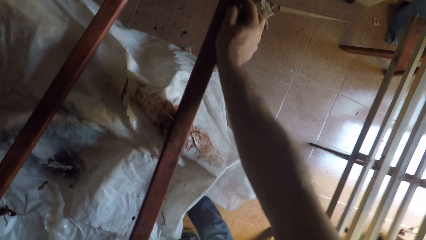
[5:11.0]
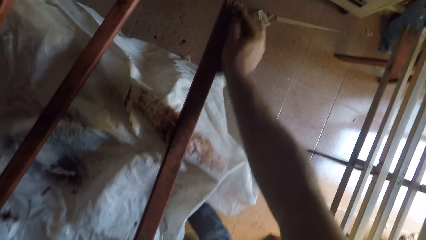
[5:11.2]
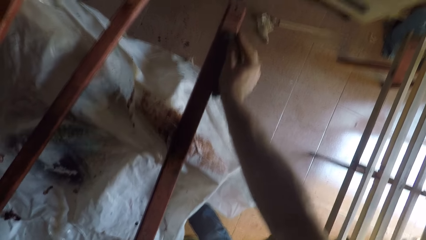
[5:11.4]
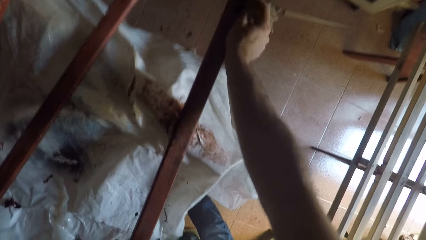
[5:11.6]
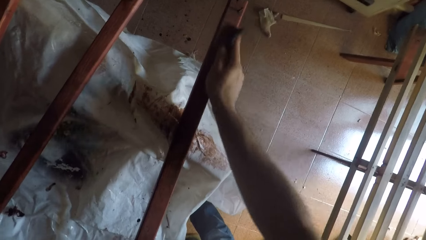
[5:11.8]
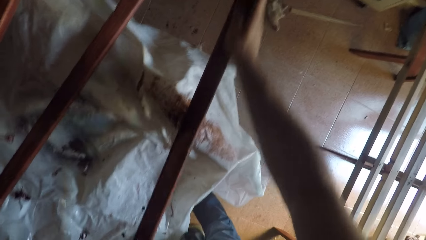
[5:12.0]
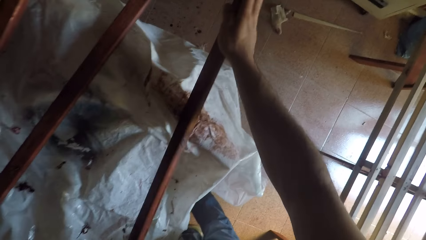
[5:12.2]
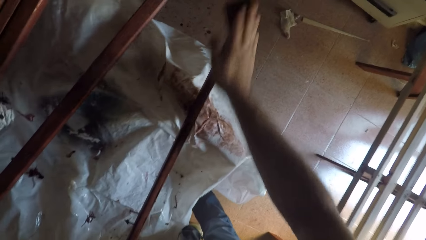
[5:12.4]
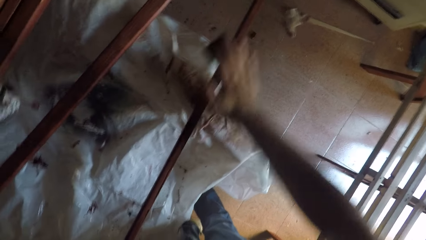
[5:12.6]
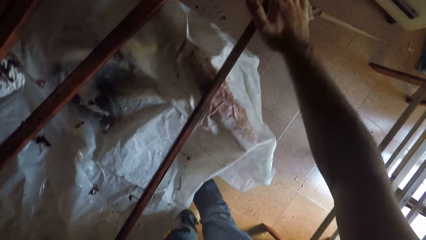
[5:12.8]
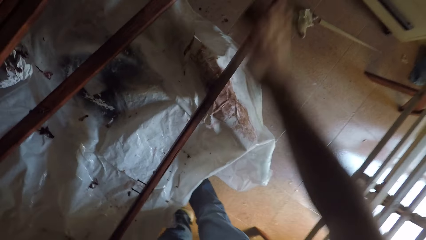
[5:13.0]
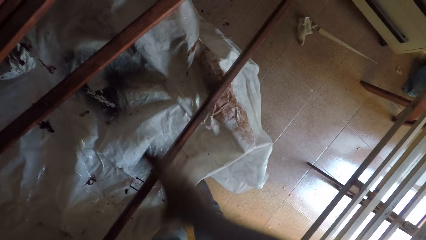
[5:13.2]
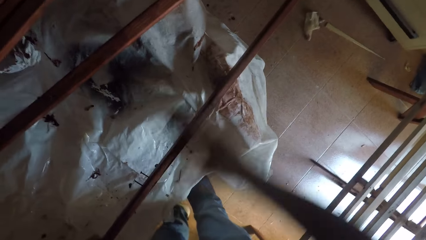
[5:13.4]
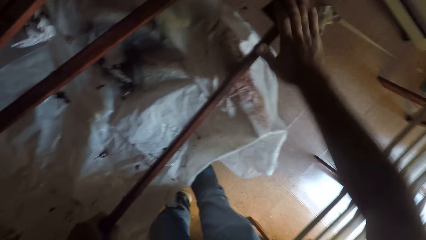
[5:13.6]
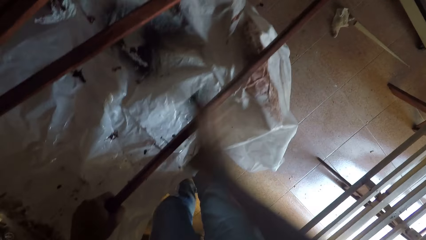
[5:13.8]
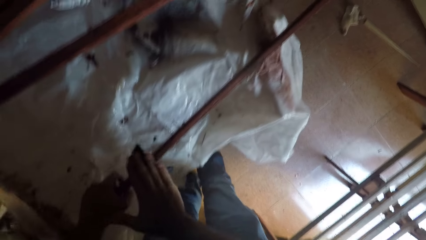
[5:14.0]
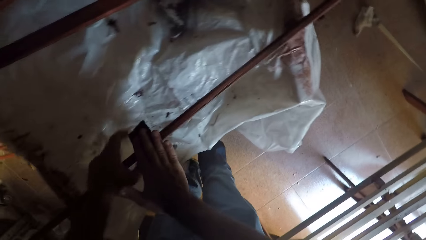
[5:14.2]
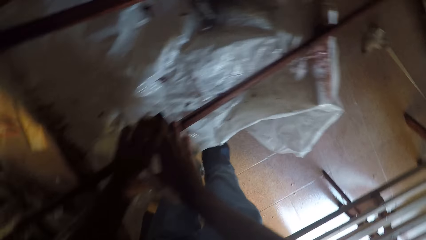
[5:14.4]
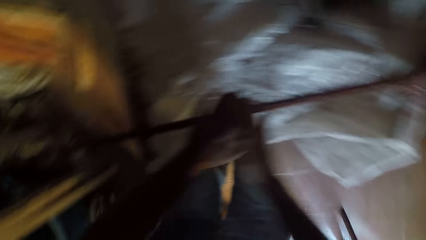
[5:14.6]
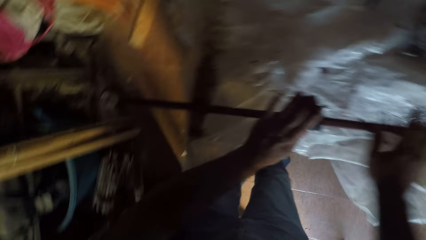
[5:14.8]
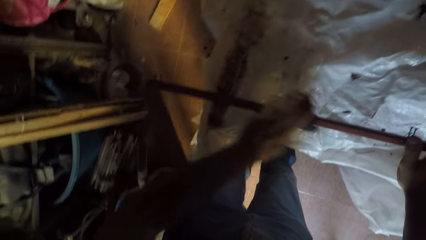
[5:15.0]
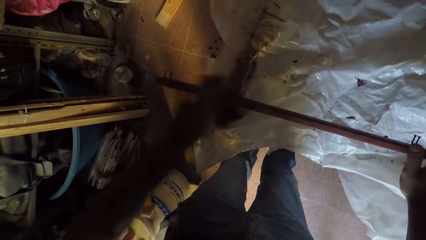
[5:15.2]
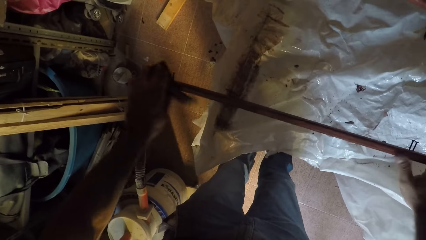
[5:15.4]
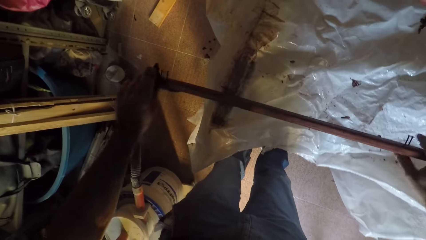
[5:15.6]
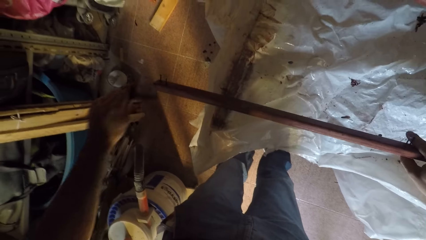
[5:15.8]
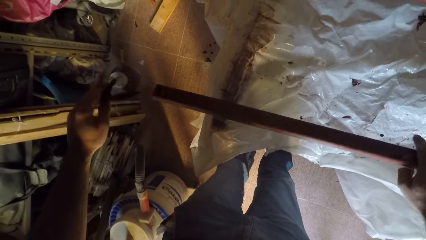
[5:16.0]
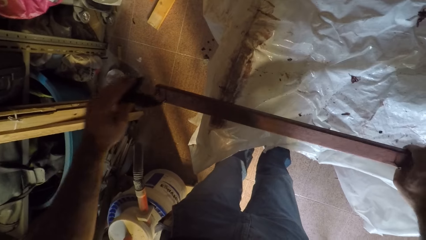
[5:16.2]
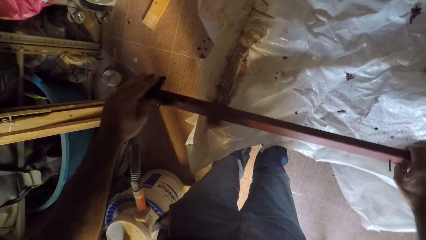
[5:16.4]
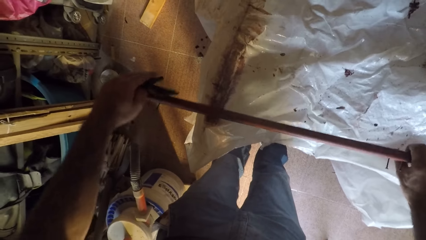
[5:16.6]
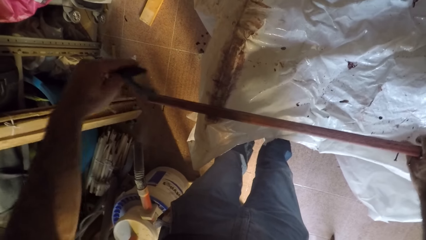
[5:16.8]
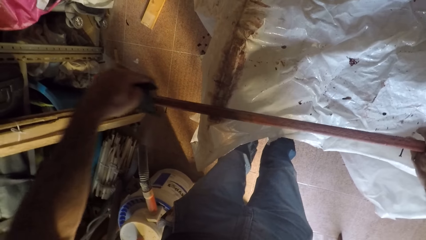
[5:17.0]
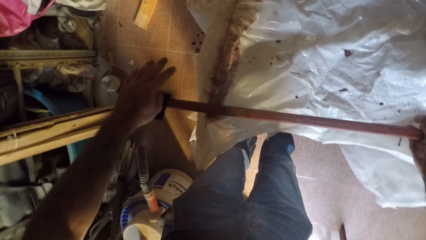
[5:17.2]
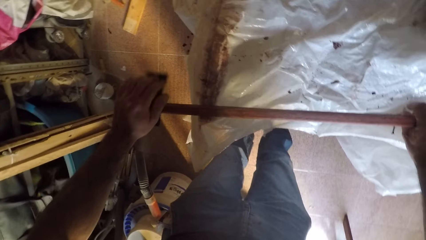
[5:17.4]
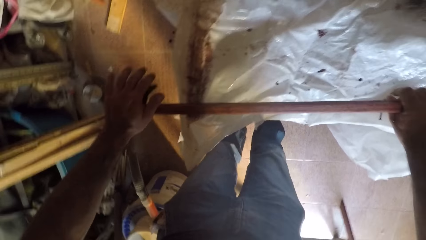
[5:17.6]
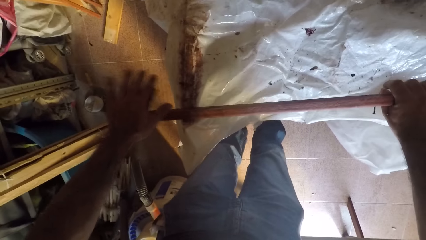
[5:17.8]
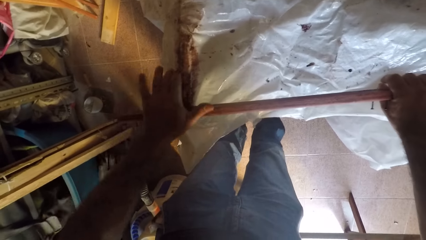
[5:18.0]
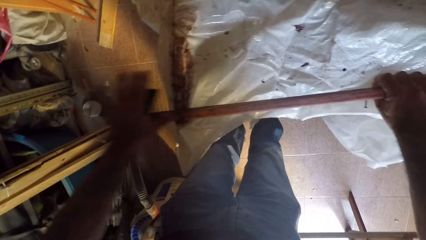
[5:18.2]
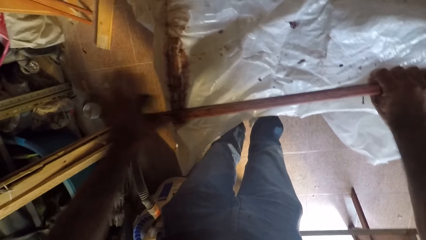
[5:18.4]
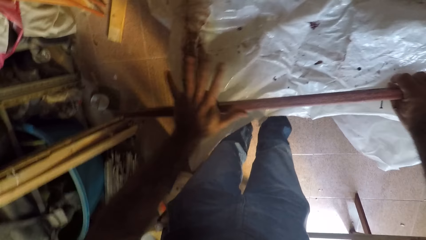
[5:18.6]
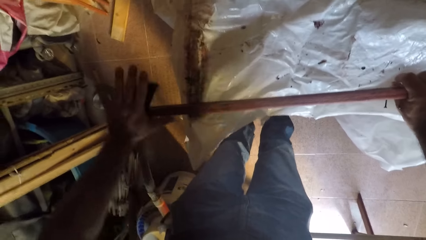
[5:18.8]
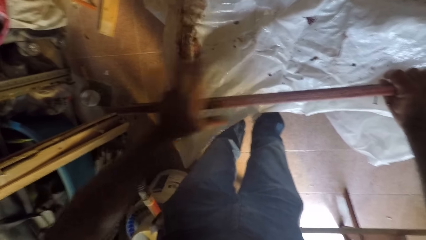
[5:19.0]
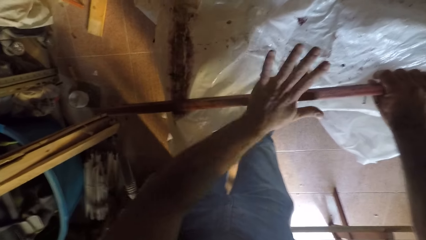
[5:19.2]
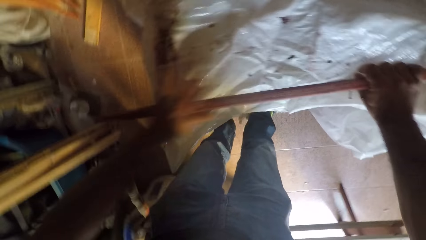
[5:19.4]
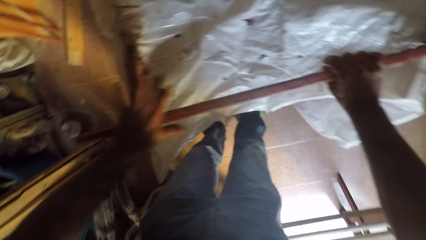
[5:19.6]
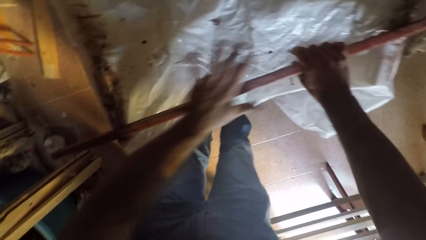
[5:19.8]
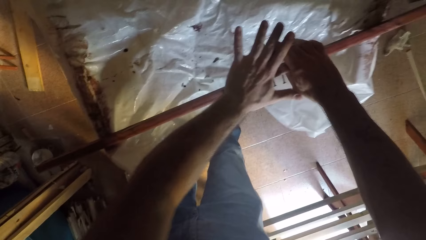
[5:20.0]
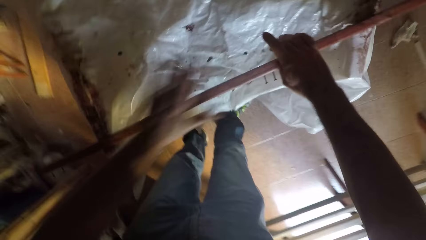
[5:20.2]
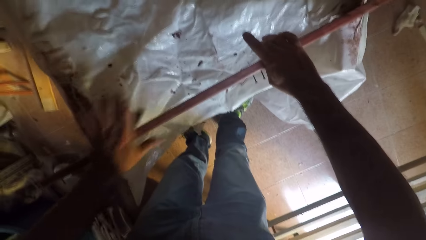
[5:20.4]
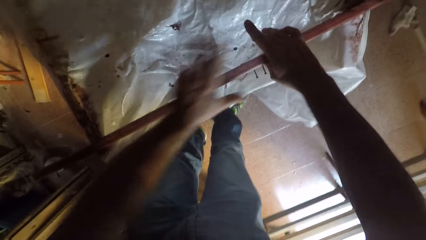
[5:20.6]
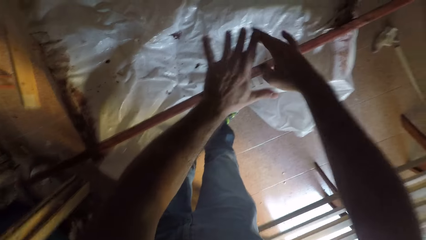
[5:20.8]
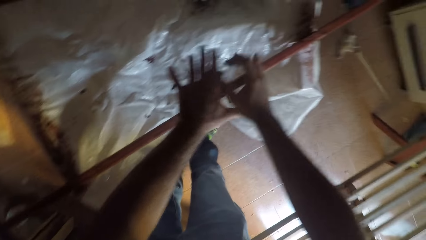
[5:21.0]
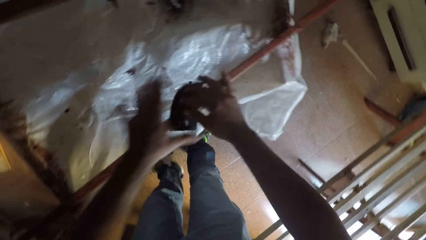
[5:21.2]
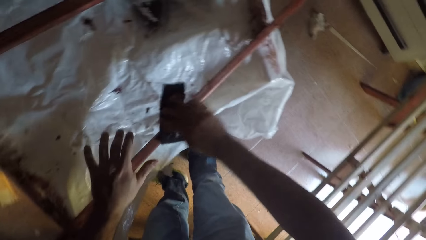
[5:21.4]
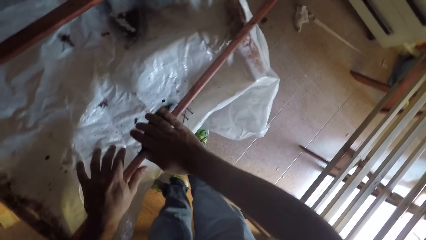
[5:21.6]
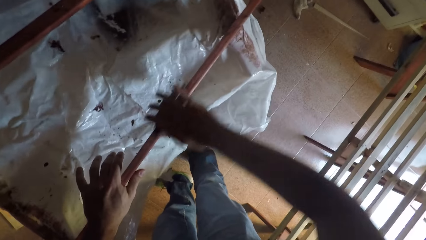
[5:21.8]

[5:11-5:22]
The camera wearer switches the sandpaper to his left hand. He smoothens the wooden stick with the sandpaper. He exchanges the sandpaper in his hands.

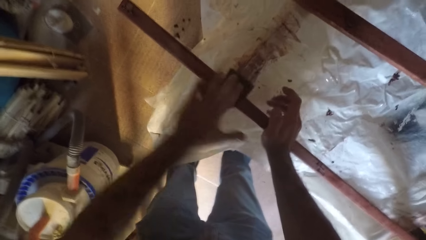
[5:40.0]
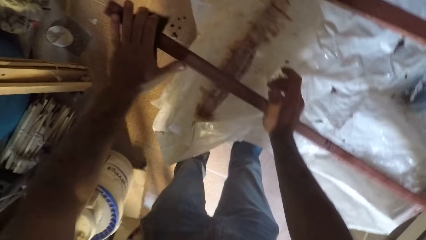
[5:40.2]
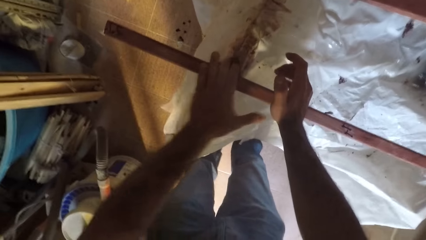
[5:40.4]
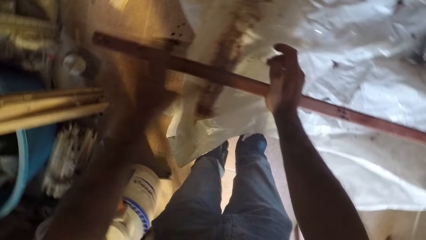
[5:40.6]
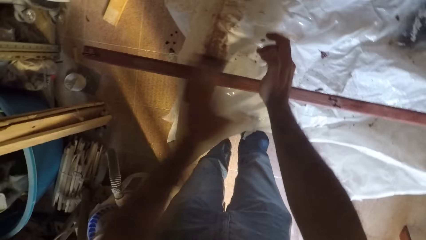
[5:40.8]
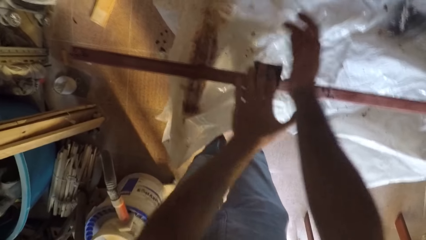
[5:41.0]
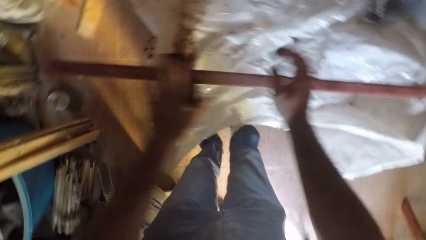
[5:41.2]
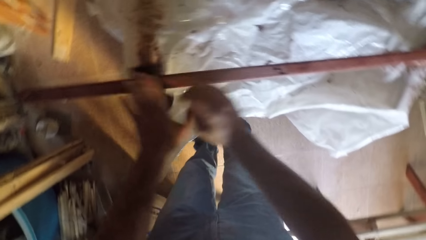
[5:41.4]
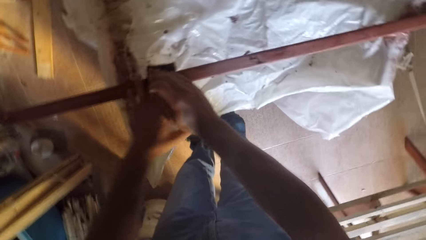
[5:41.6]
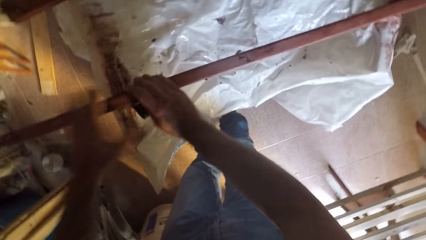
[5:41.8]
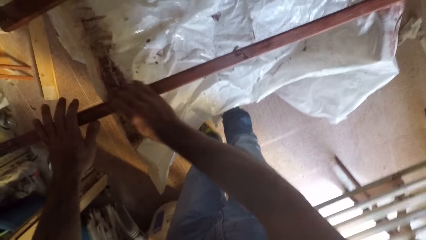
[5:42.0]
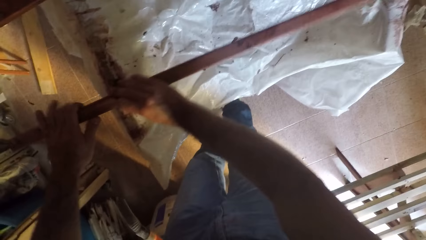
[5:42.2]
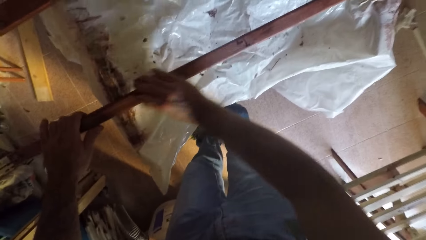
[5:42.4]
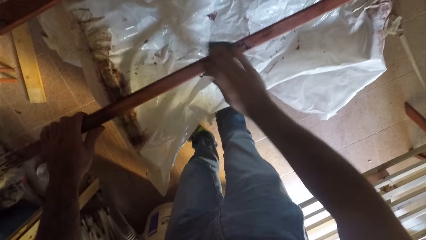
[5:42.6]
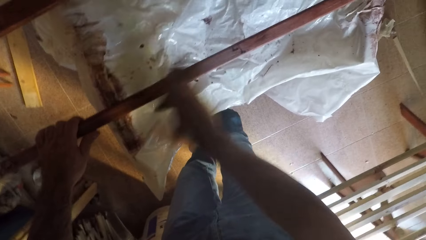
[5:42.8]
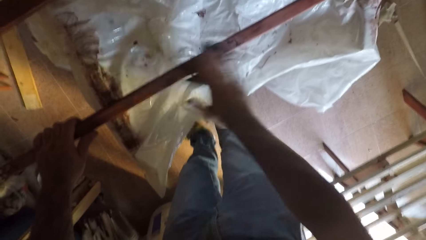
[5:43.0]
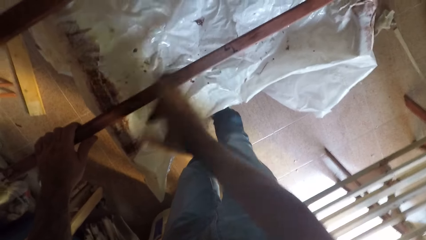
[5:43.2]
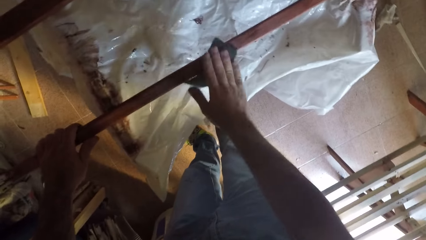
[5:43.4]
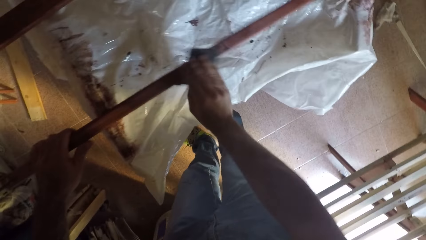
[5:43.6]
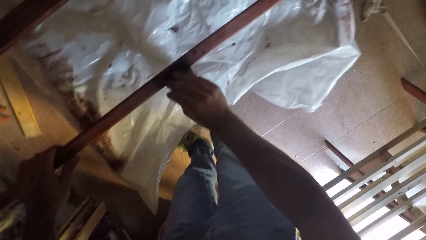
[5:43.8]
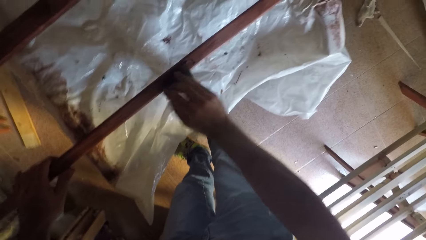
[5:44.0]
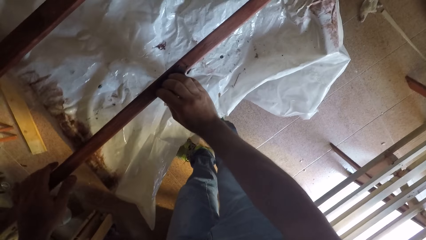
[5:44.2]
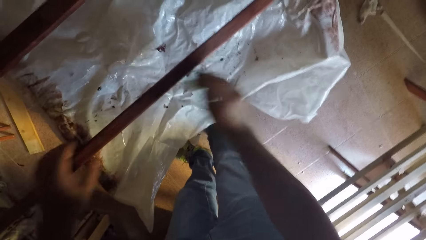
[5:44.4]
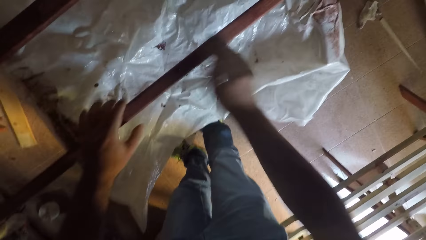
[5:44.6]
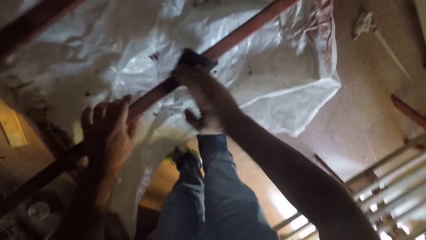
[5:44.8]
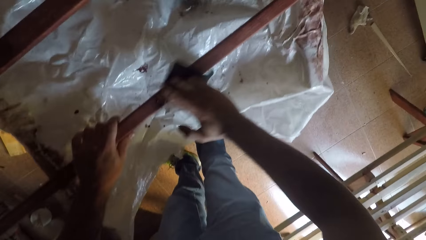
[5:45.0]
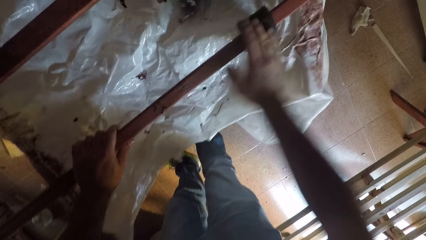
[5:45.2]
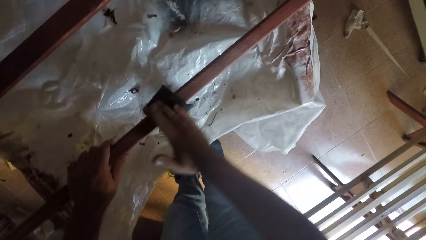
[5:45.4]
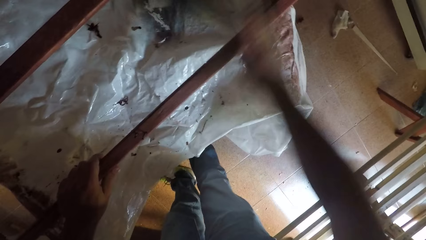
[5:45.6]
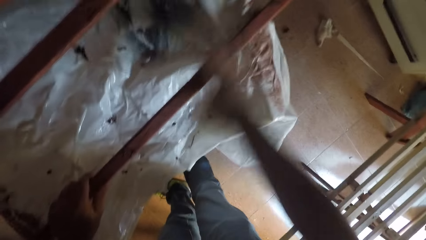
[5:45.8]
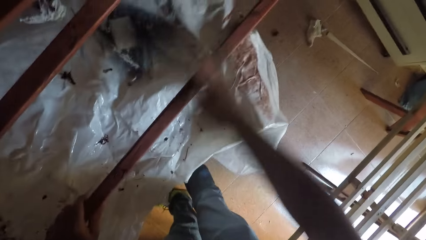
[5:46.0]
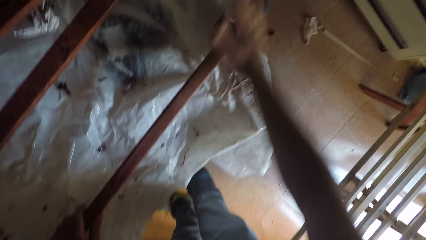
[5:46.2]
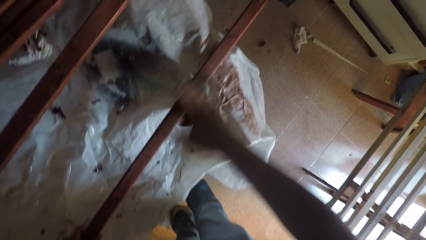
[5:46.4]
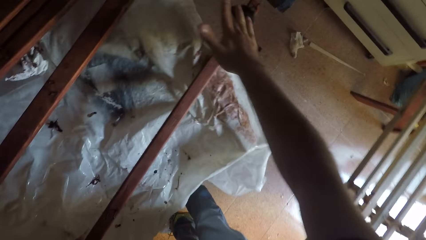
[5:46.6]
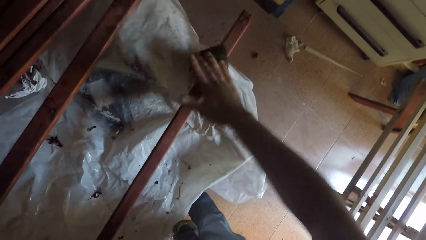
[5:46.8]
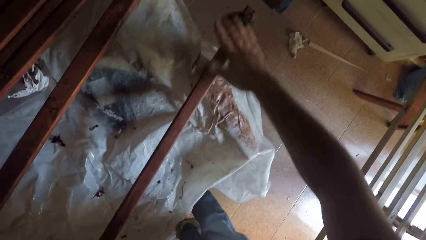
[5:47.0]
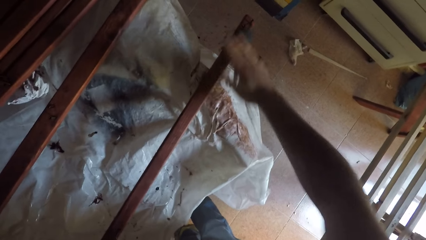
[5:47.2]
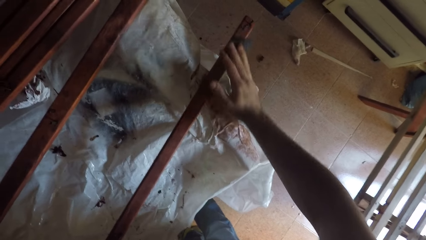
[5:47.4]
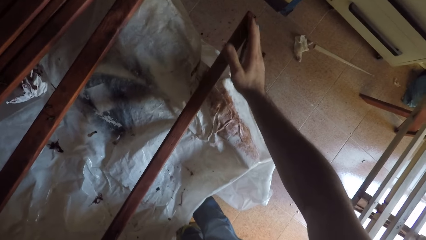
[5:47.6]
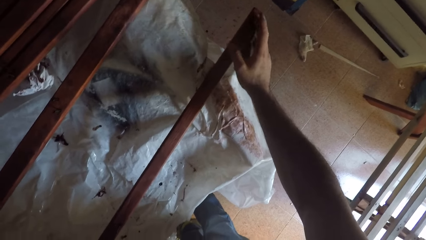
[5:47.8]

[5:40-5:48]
The camera wearer switches the sandpaper to his right hand. He smoothens the wooden stick with the sandpaper.
